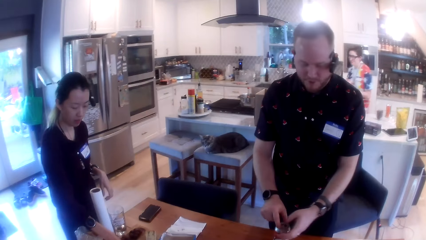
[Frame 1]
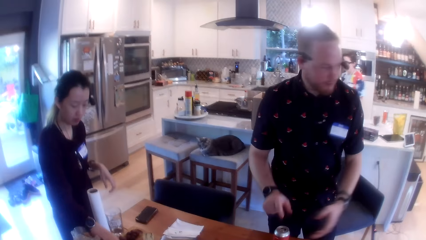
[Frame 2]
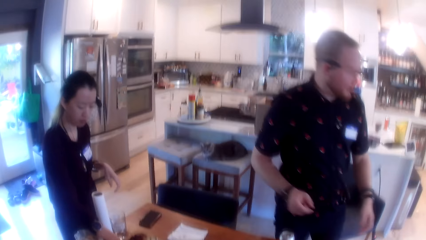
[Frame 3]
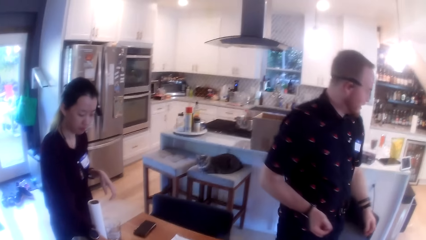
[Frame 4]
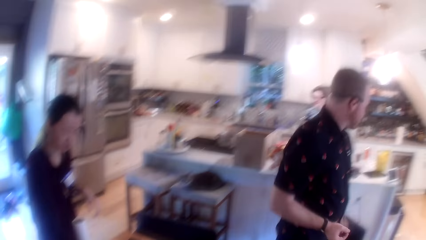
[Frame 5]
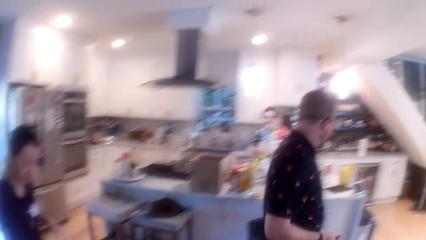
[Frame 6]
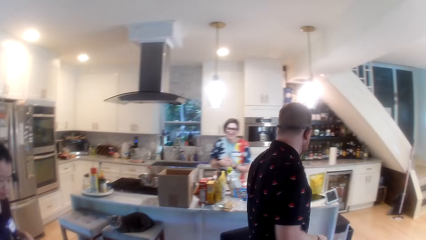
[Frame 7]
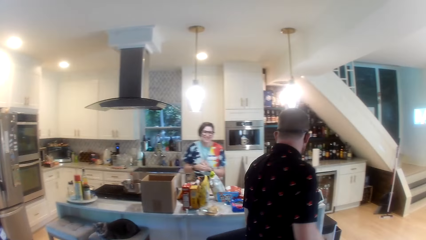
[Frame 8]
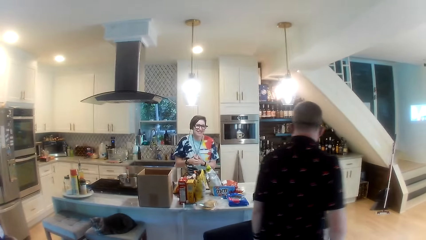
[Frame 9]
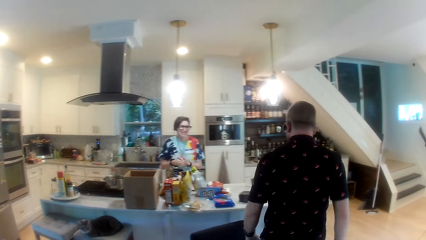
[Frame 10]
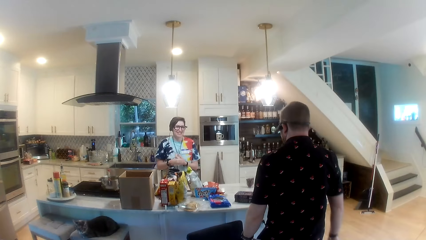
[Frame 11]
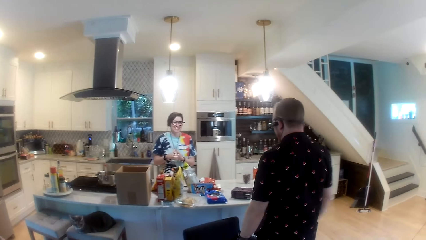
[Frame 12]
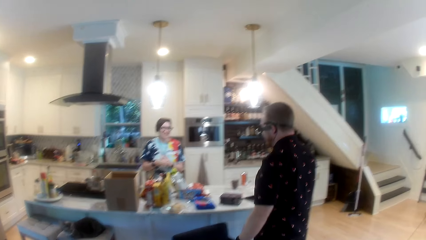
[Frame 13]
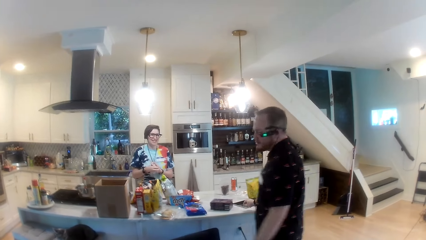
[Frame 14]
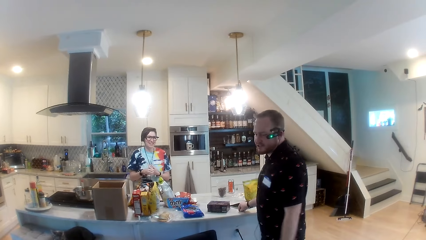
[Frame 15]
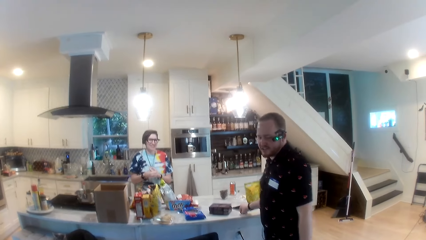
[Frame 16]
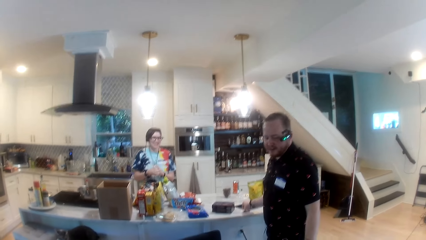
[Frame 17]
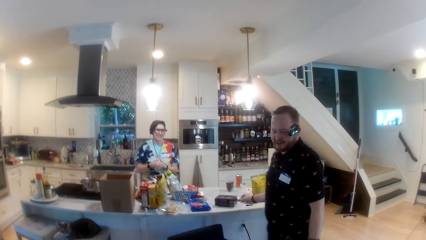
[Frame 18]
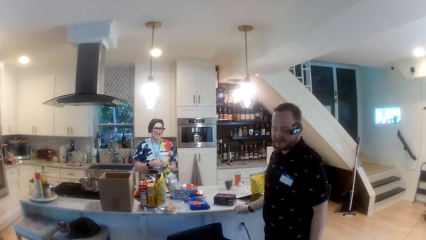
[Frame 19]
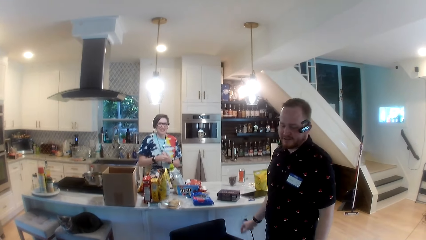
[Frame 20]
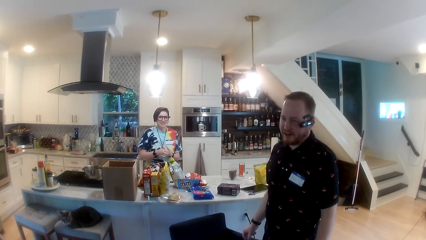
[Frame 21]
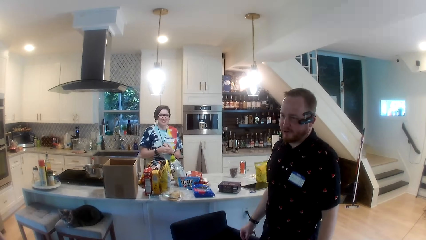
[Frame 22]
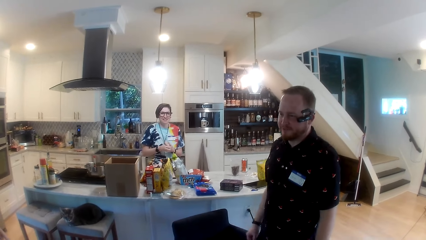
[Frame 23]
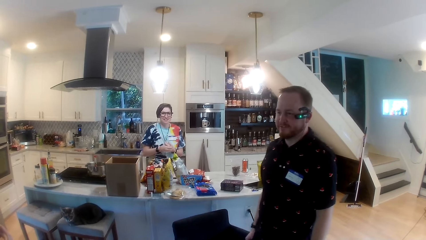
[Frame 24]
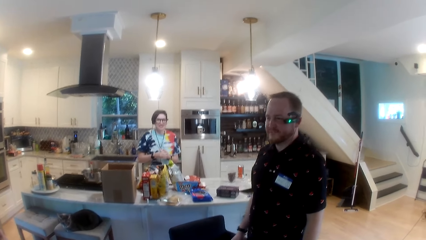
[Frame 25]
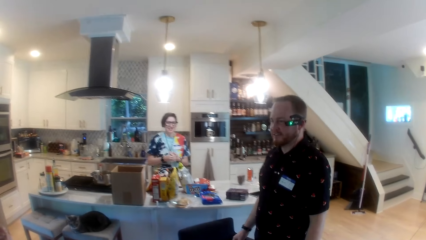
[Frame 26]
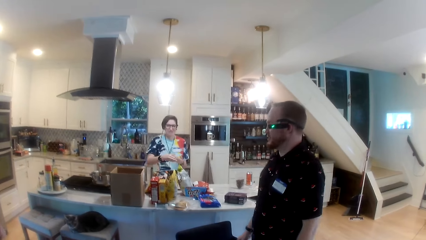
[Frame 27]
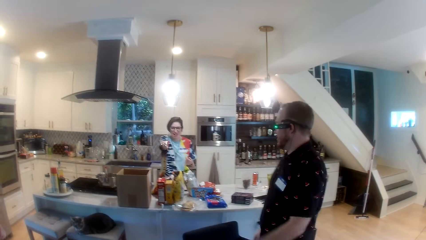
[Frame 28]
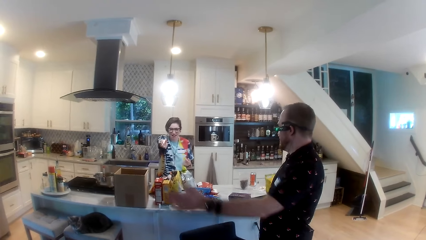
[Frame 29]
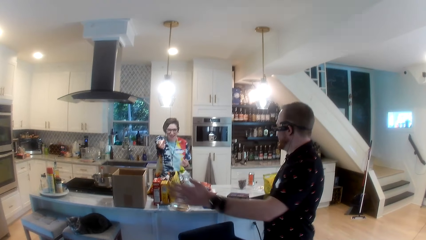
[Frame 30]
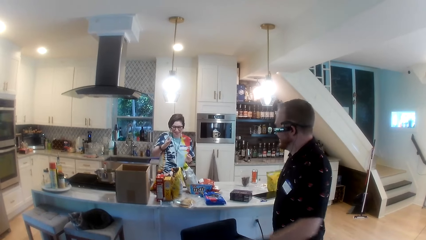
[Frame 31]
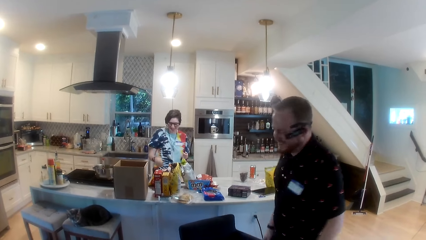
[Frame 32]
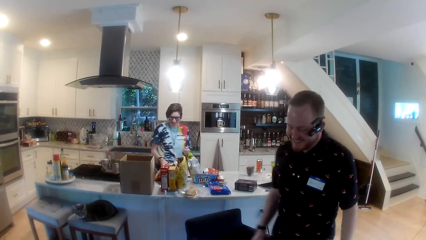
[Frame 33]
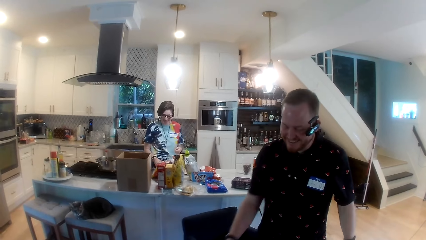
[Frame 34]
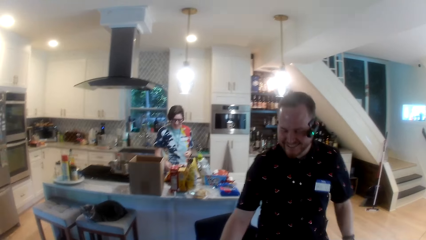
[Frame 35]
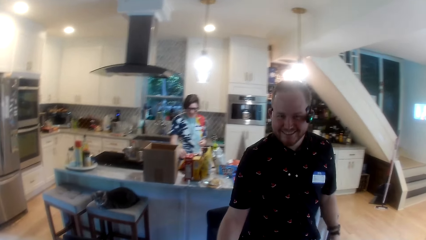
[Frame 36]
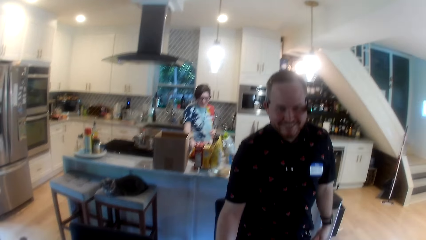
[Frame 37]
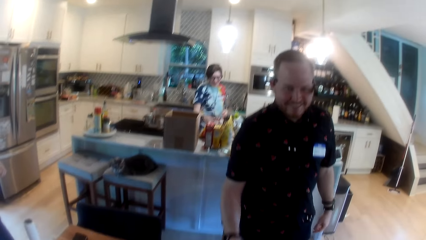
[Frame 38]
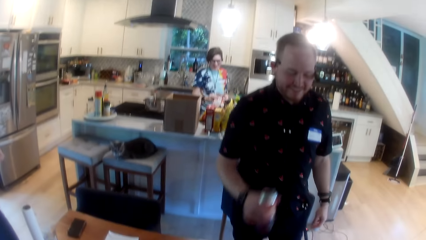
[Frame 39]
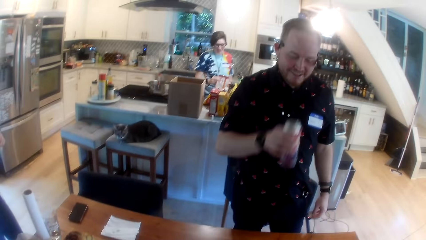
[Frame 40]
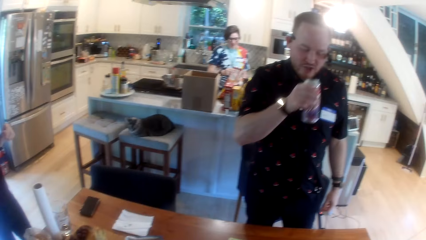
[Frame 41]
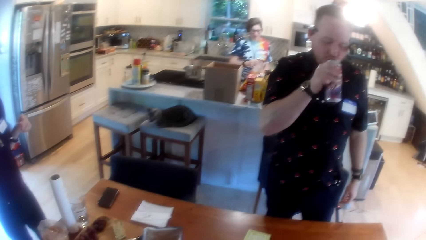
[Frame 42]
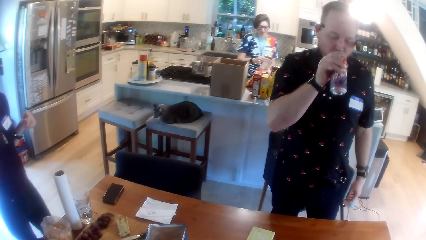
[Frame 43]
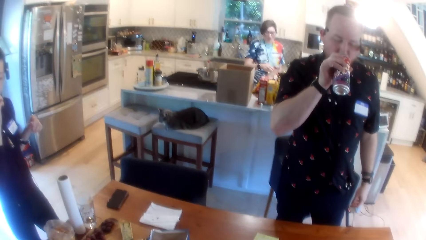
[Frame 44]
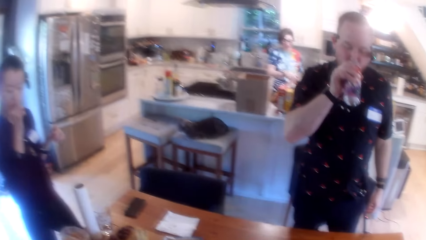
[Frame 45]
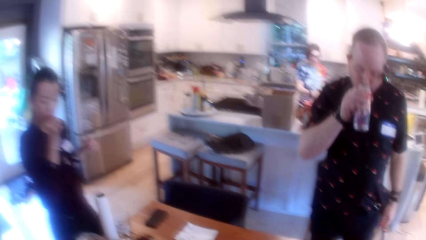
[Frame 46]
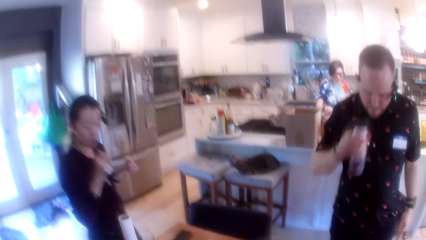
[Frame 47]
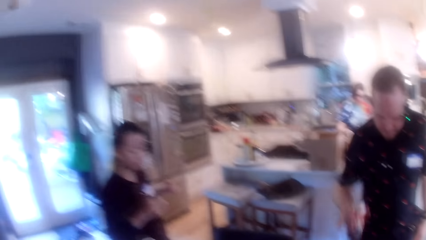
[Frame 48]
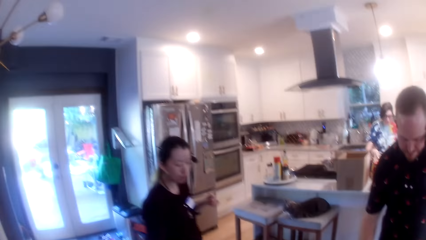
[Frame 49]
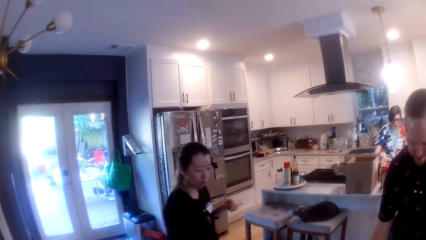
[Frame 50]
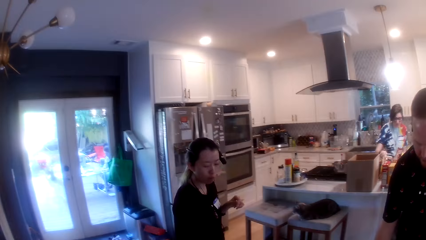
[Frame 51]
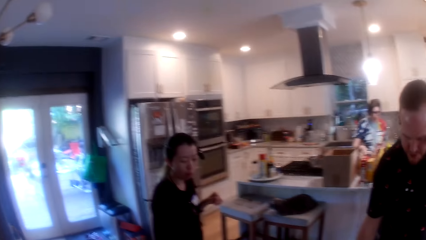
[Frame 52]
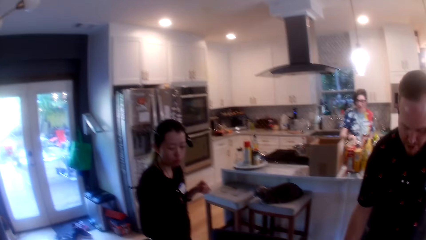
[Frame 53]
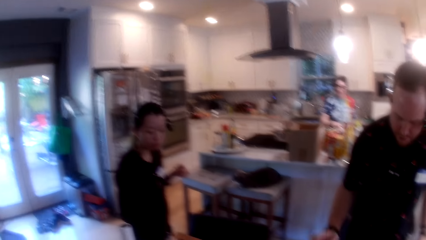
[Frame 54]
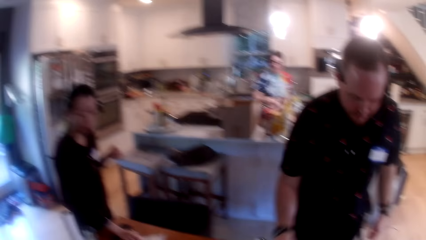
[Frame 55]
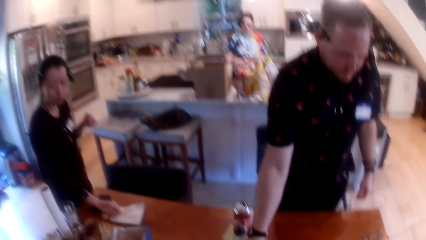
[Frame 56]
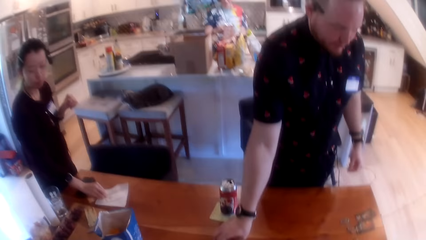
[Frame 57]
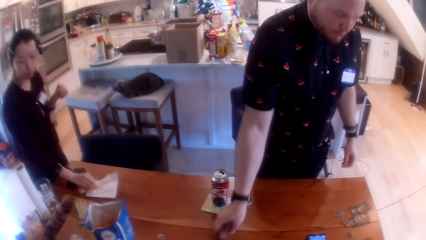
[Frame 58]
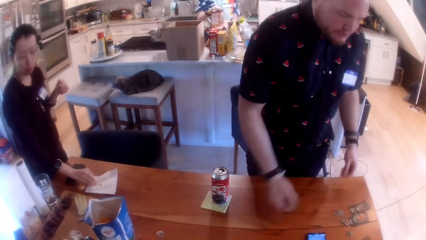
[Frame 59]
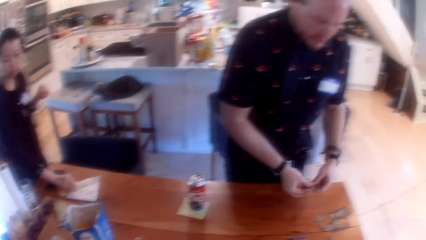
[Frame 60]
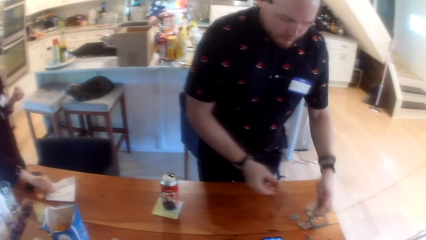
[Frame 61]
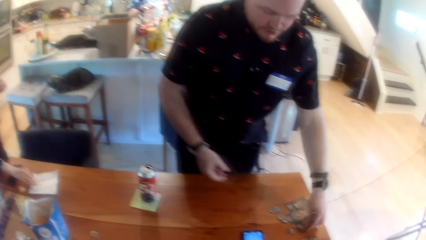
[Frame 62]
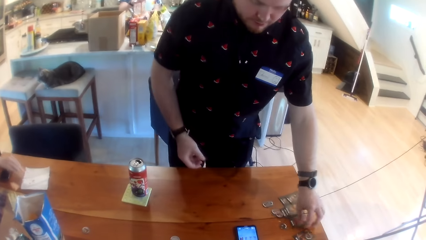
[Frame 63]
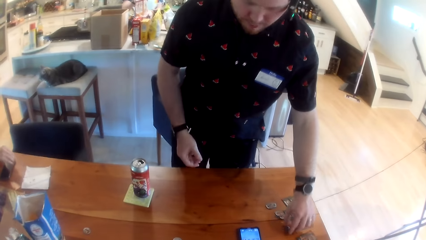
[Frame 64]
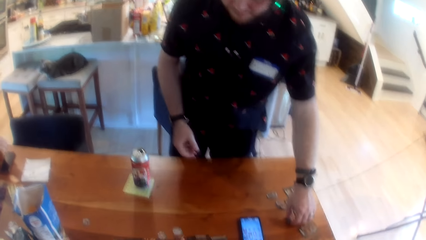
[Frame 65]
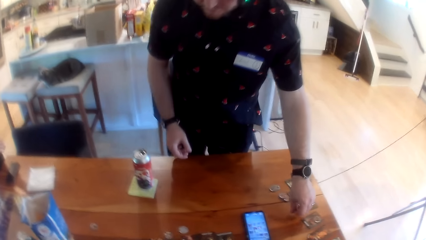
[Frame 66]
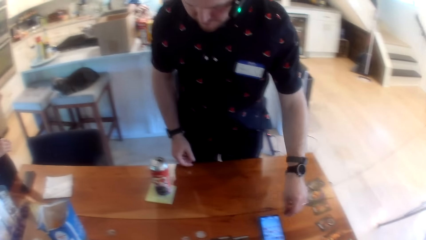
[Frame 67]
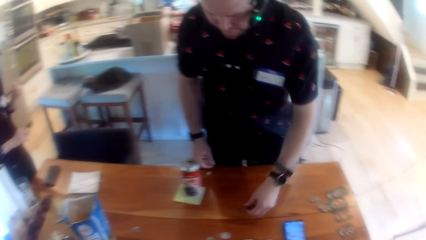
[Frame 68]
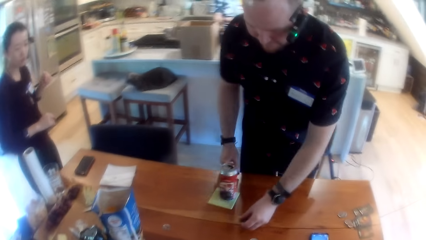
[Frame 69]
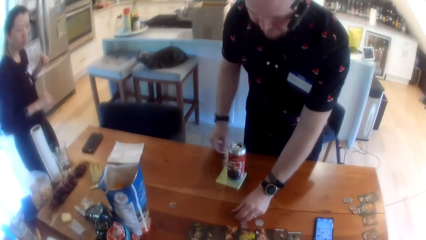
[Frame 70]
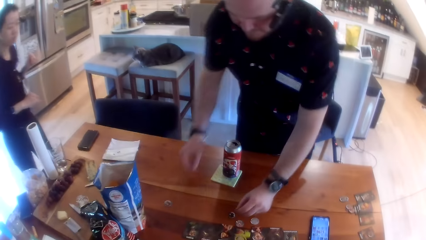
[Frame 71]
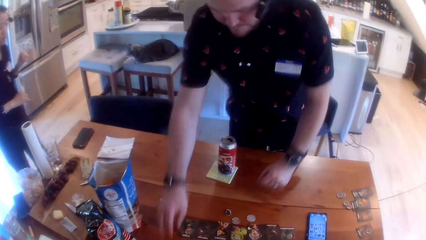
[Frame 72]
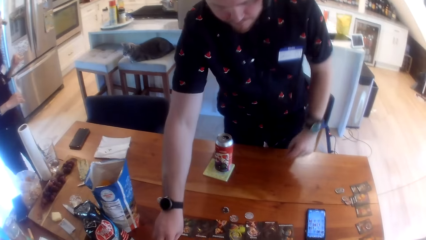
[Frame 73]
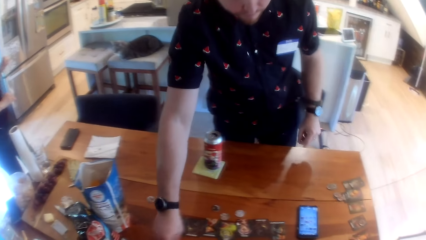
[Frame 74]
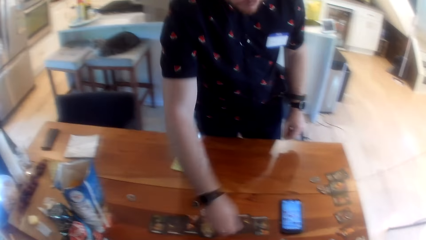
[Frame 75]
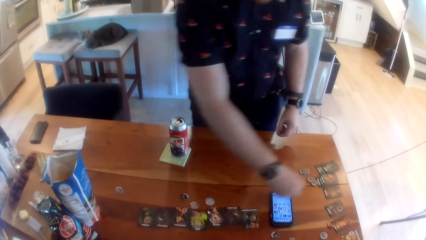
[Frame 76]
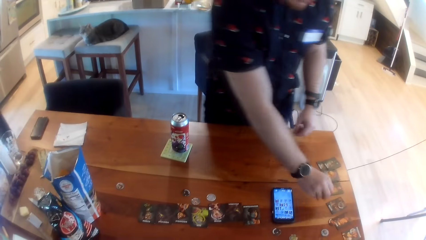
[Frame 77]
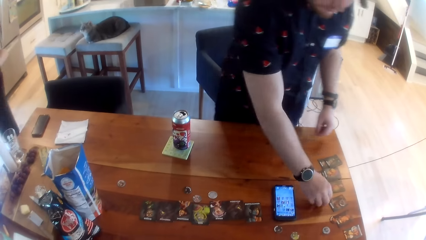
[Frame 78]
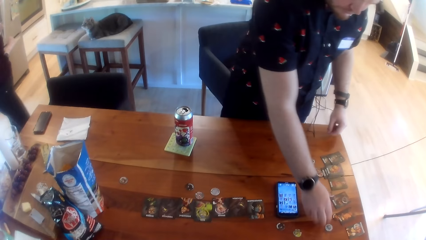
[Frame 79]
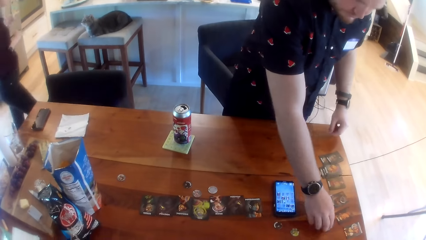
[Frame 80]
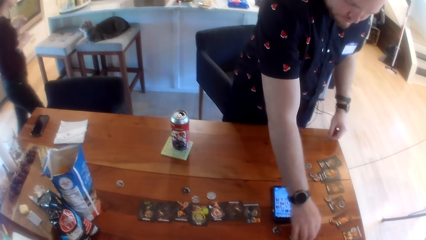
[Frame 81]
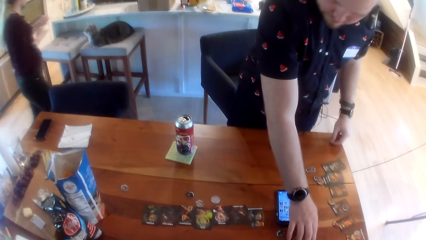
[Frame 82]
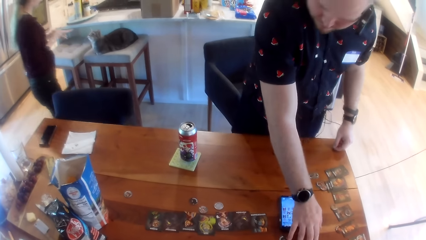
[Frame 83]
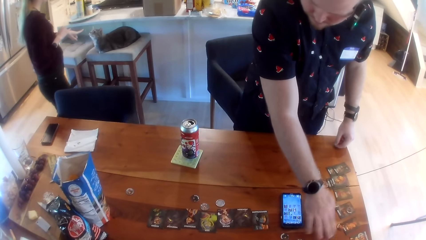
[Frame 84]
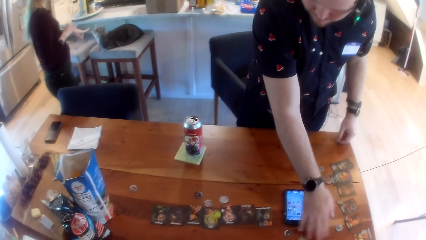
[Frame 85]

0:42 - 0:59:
The man converses with a woman. The man raises his can with his right hand and drinks from the can with his right hand. The other woman puts a biscuit in her mouth with her right hand. The man swaps some cards and tokens with his left hand. The camera wearer interacts with a person.
